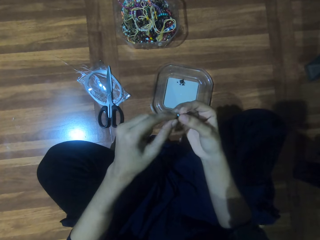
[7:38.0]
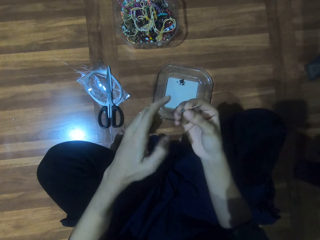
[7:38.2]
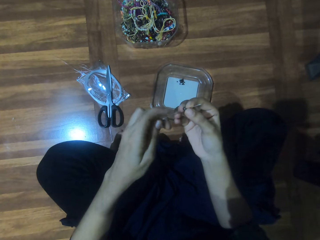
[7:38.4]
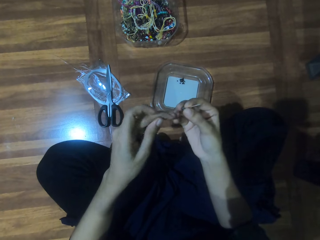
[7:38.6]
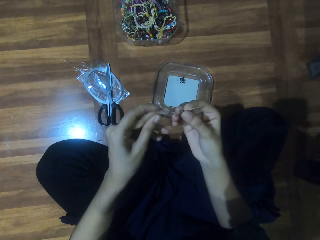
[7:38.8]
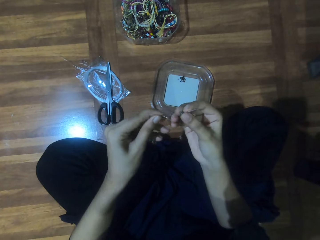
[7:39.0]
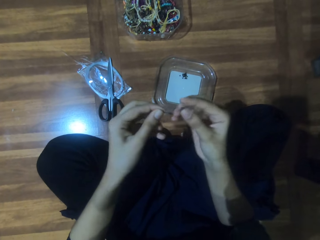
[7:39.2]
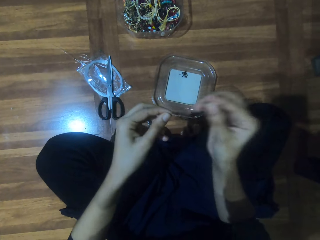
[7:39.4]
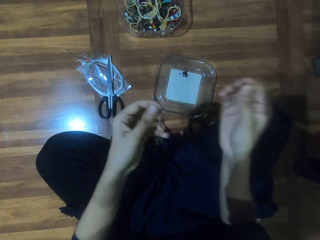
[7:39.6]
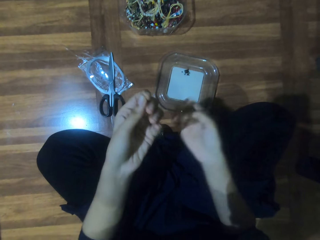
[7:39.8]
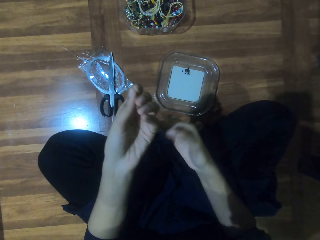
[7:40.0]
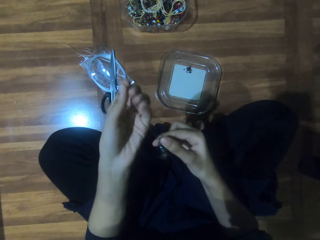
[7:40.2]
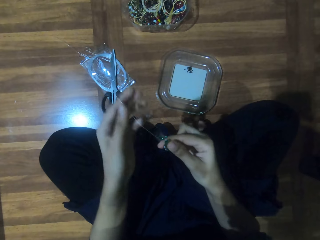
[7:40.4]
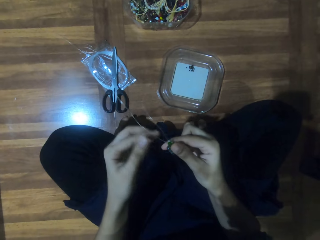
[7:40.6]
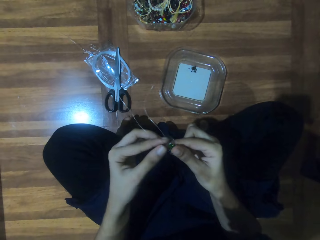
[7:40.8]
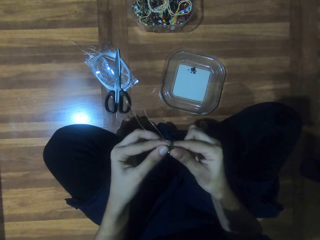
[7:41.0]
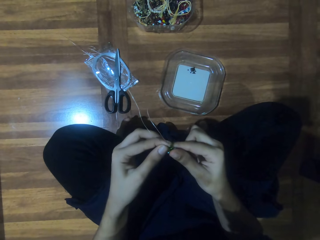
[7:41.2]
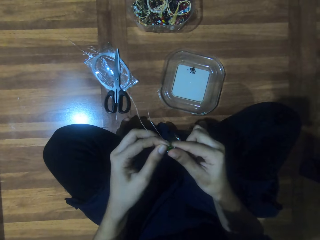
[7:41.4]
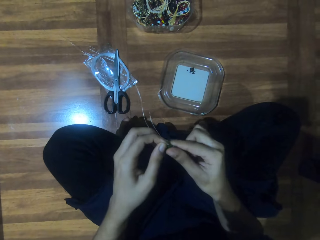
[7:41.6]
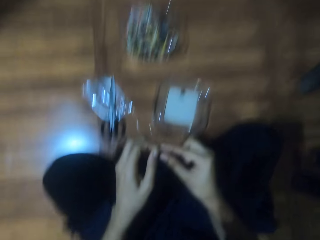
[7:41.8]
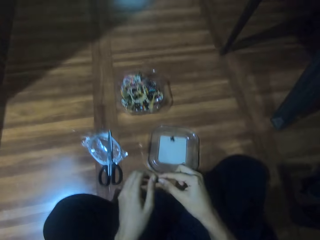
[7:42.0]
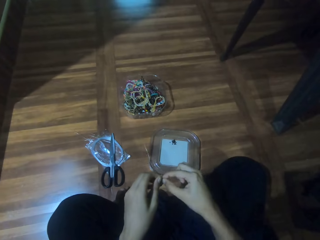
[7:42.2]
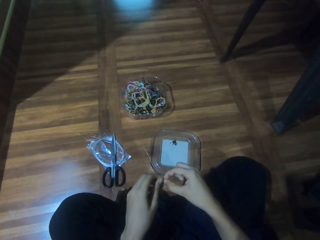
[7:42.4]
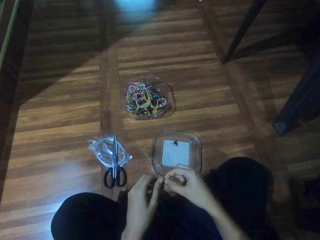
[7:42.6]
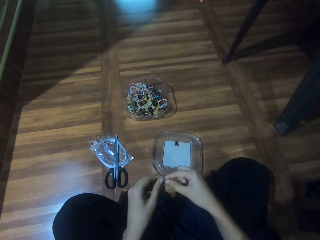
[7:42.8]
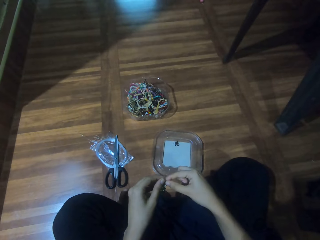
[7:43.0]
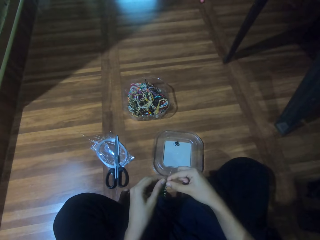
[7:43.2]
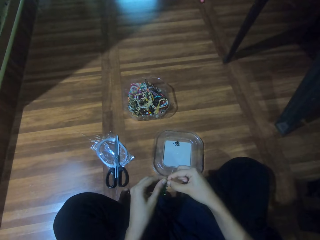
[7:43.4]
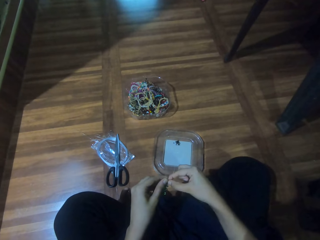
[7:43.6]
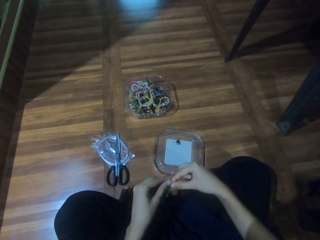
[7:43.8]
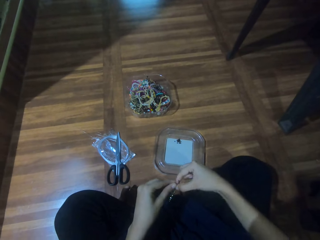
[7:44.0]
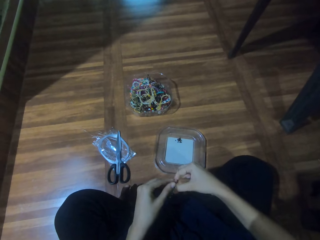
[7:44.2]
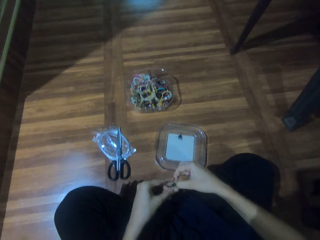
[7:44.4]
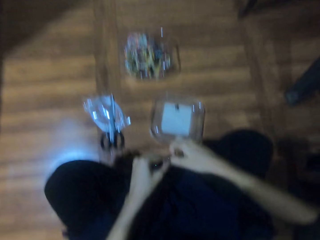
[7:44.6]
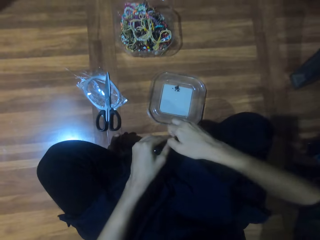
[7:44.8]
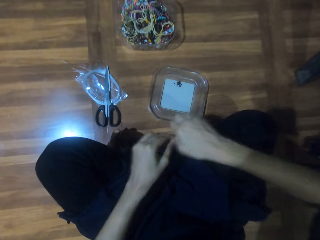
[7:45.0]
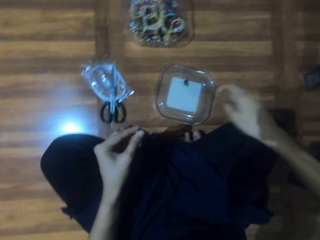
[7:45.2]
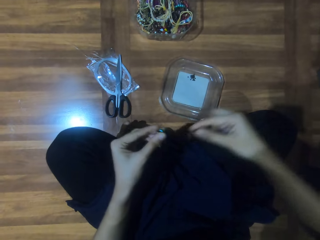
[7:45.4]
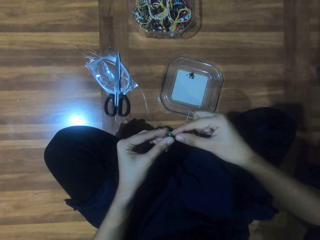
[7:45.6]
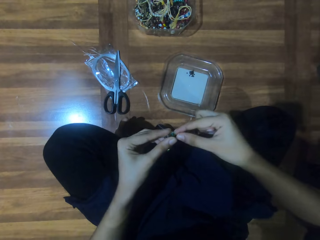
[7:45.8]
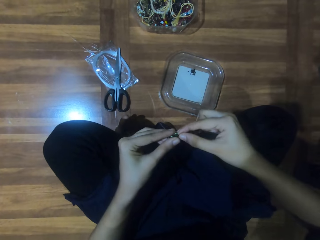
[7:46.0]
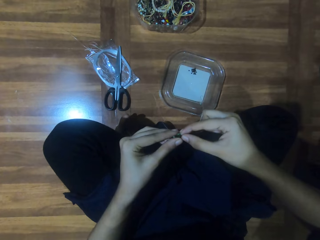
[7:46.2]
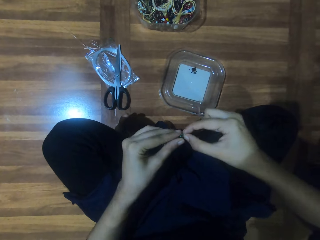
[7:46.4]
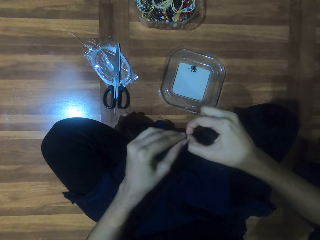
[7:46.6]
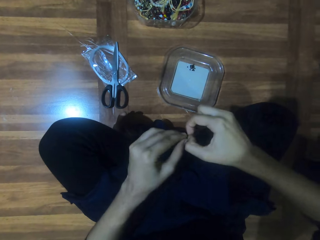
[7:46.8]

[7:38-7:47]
The camera wearer detaches a bead from the jewelry. They hold the jewelry. They pull the jewelry string.

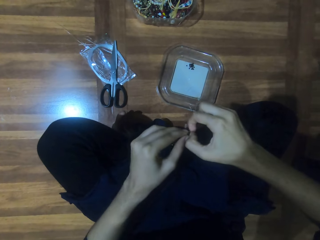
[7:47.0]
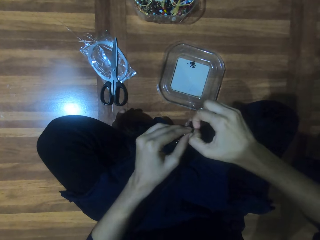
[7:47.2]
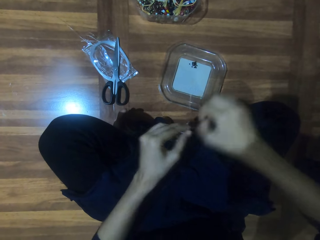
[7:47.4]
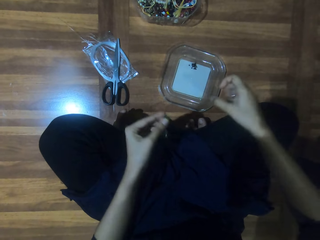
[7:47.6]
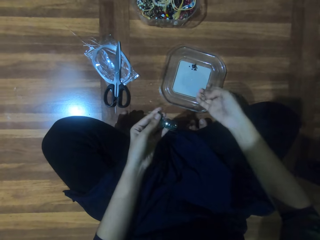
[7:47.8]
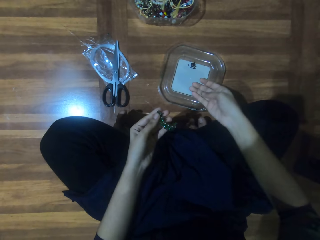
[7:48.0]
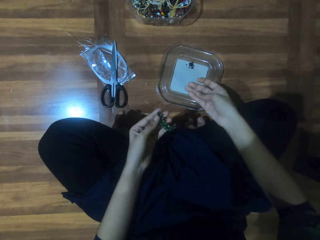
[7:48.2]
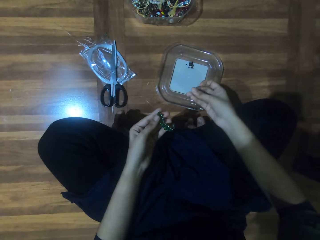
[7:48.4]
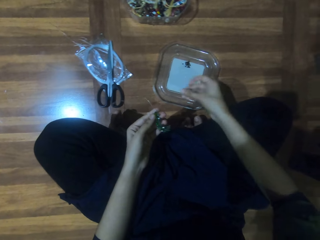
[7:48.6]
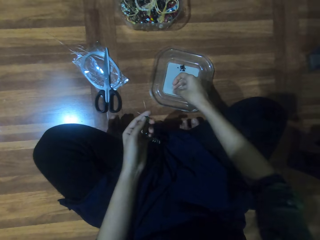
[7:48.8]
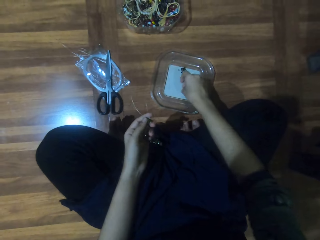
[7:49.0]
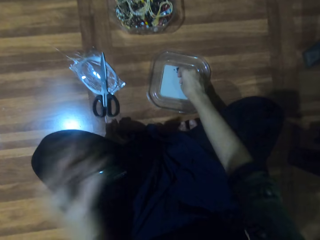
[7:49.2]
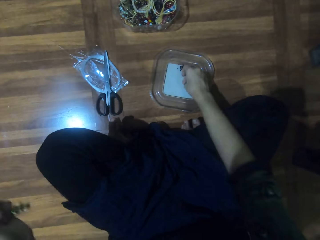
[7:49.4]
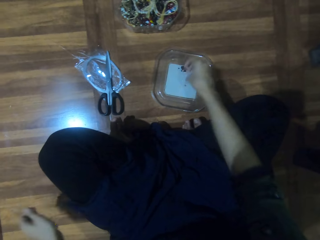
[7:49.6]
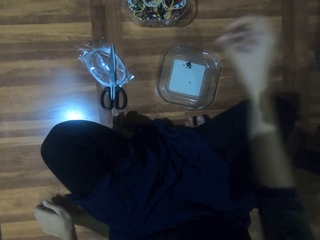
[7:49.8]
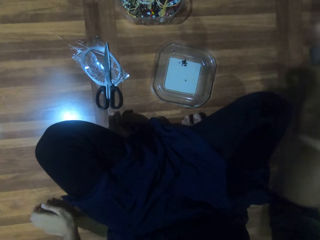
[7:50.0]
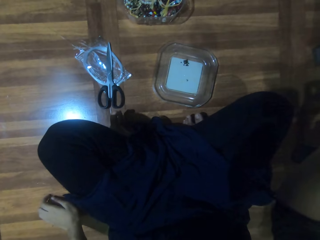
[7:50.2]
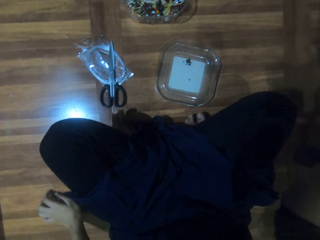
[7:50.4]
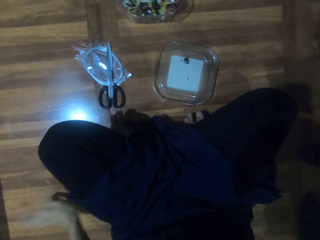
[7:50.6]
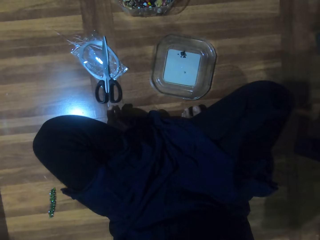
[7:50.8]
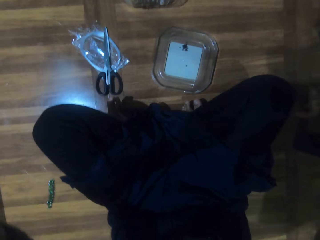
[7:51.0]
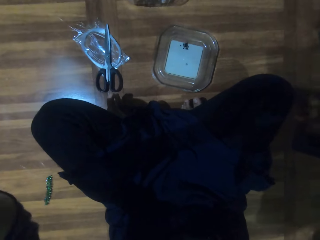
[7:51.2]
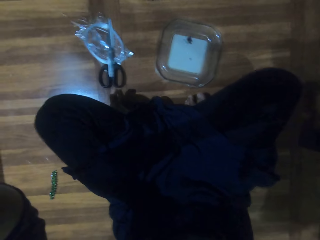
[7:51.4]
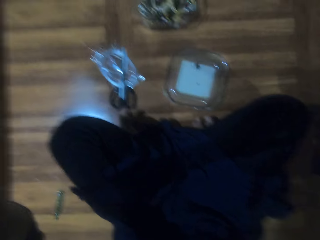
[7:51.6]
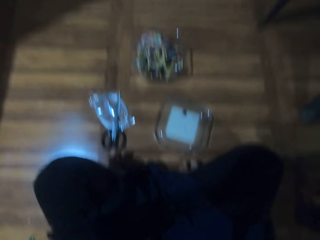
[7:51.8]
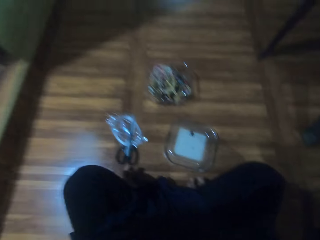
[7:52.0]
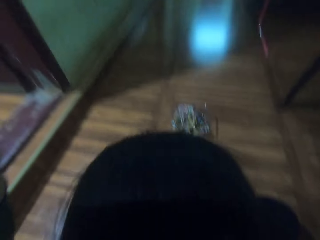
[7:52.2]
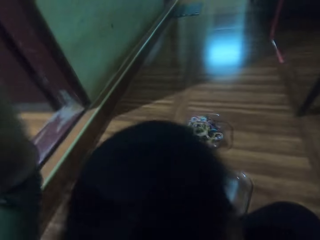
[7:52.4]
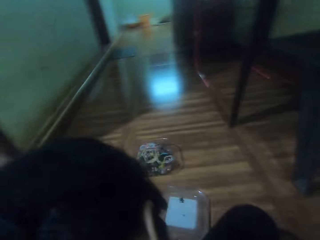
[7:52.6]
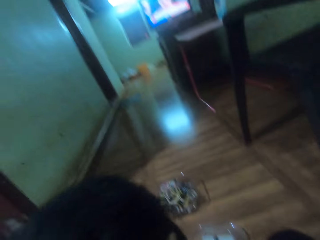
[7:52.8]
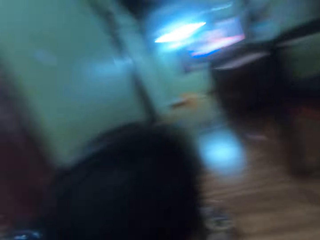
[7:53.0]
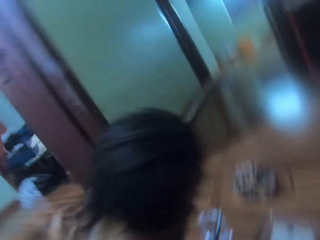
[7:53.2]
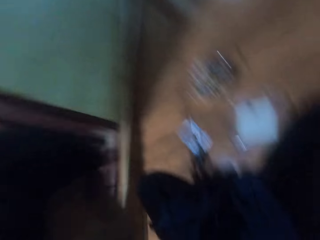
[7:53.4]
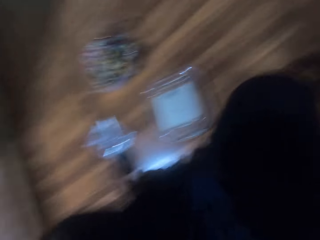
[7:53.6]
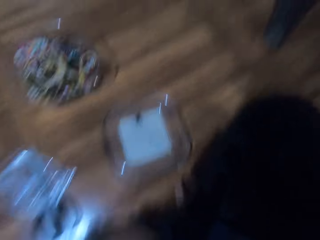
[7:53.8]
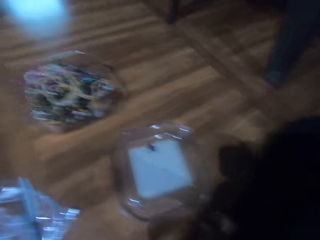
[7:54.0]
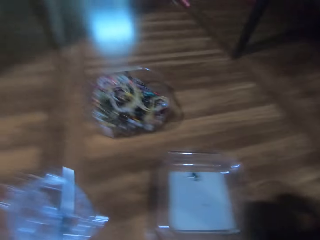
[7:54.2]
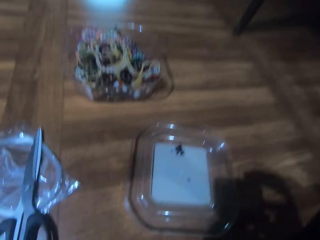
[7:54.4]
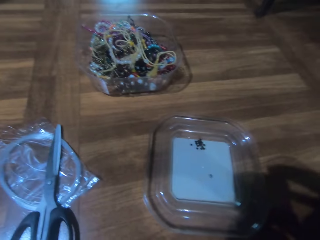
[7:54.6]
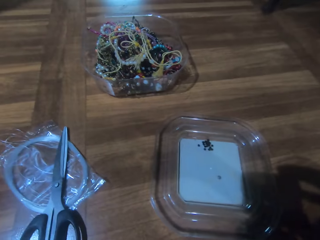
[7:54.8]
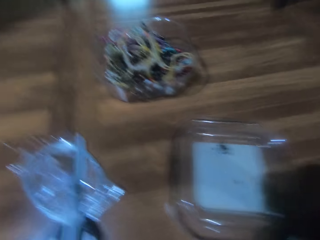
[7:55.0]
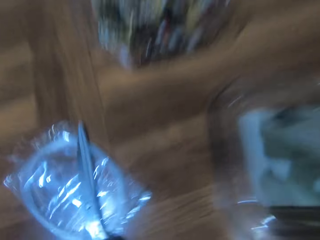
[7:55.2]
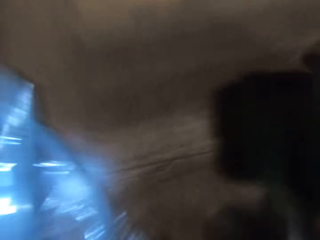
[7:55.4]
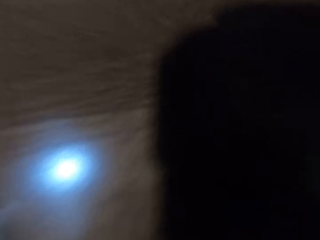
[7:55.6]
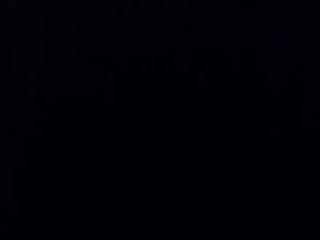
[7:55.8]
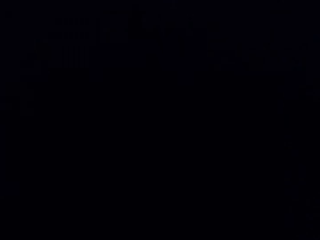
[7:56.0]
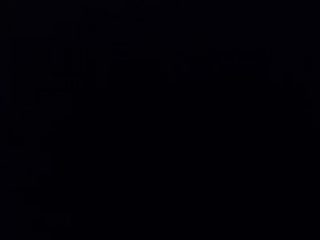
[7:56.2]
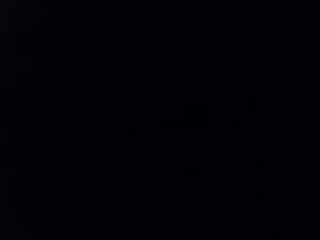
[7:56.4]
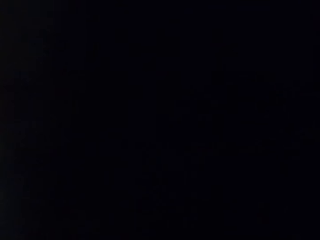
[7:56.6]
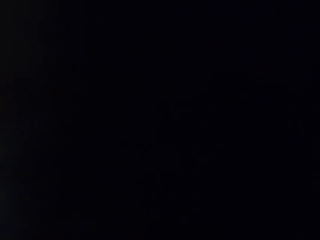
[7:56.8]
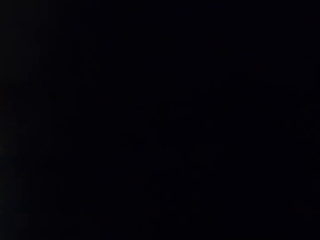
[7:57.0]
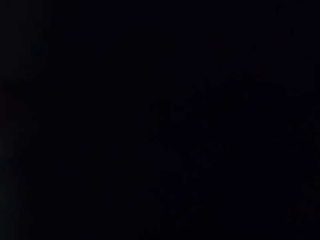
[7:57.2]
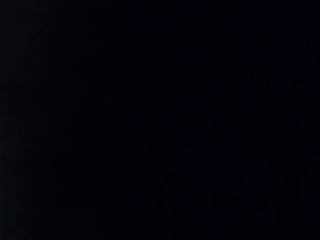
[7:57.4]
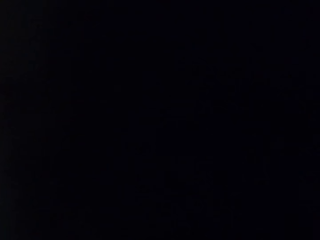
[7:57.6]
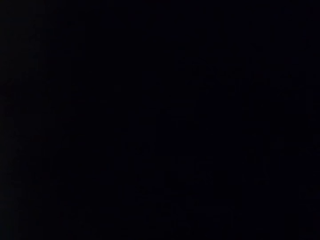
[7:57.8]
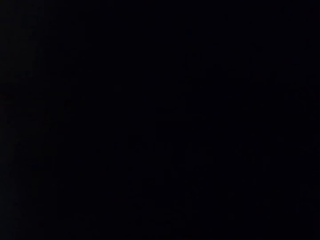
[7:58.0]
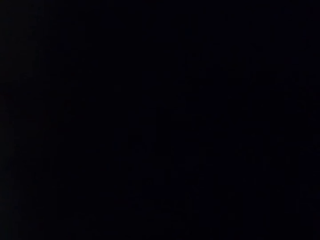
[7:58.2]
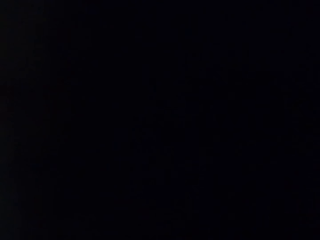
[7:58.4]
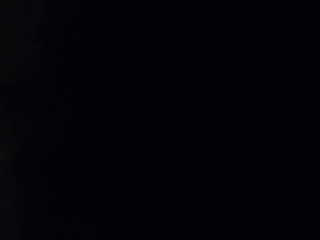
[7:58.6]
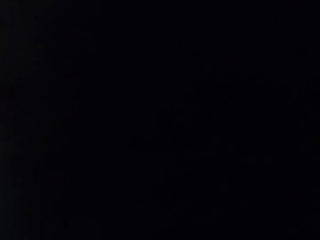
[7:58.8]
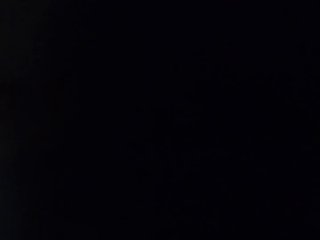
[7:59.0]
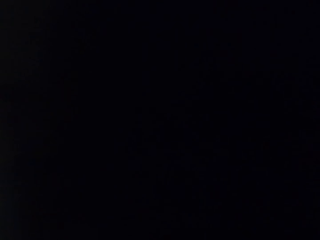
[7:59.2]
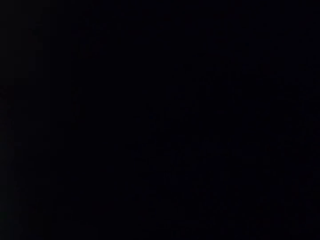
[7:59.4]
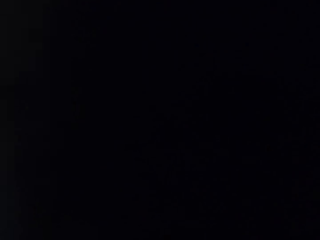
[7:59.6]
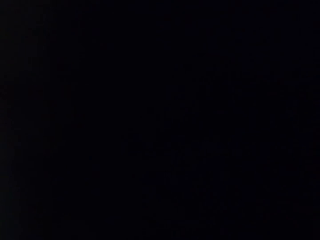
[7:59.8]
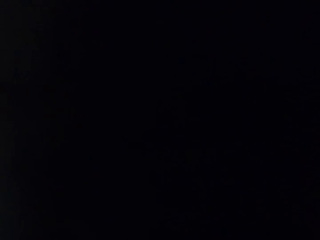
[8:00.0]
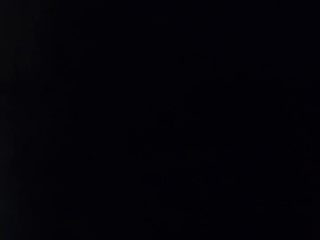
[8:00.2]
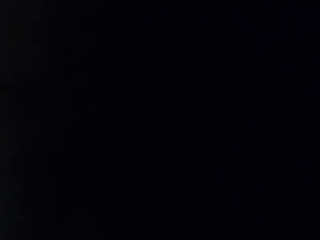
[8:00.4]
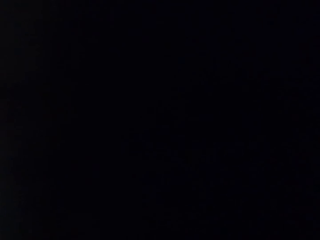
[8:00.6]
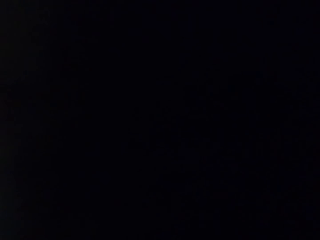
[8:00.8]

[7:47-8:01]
The camera wearer puts a bead on the lid. They hold the jewelry. They remove the beads. They put the jewelry on the floor. They remove the camera. They hold the camera. They put the camera on the floor.
